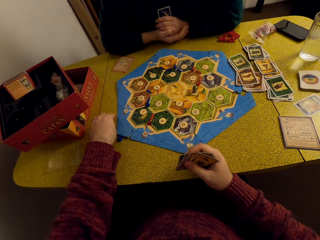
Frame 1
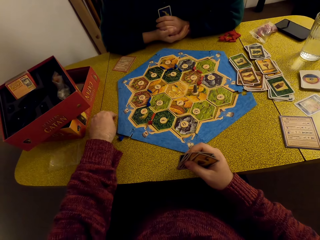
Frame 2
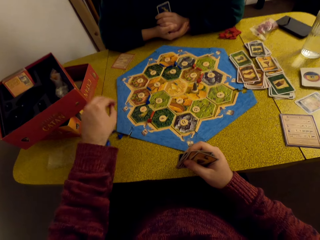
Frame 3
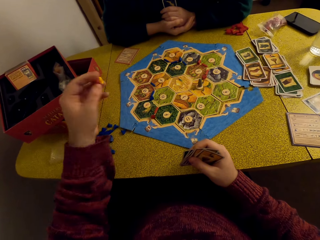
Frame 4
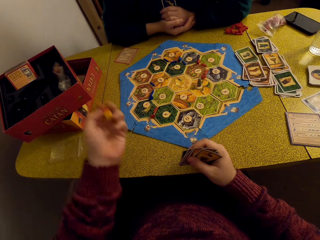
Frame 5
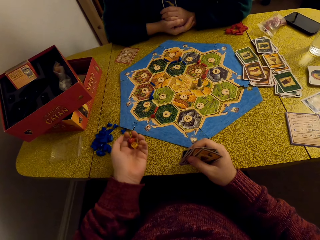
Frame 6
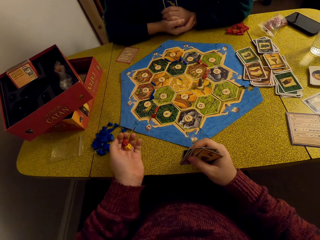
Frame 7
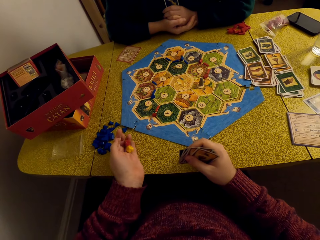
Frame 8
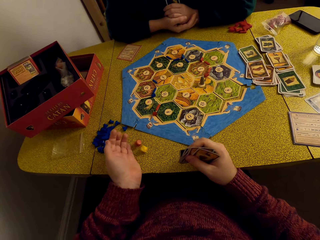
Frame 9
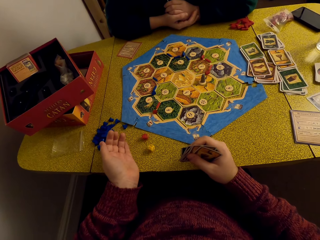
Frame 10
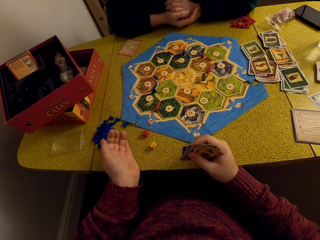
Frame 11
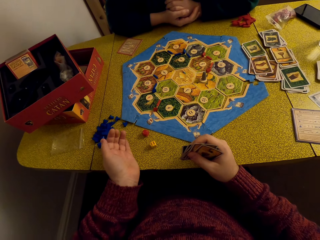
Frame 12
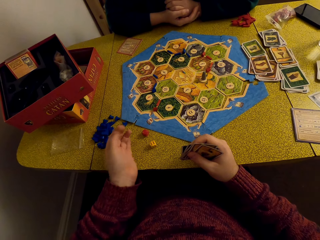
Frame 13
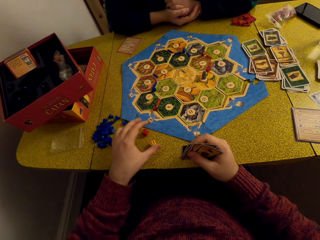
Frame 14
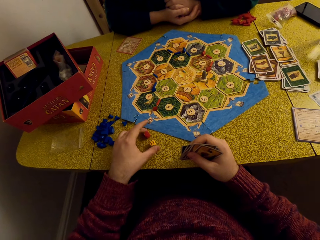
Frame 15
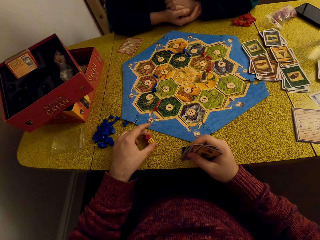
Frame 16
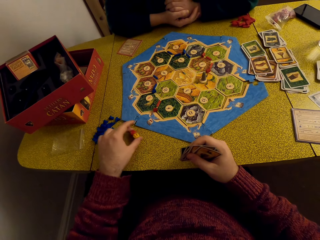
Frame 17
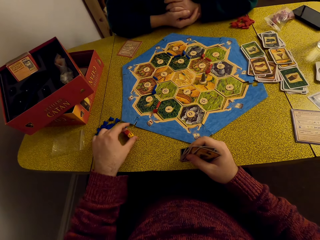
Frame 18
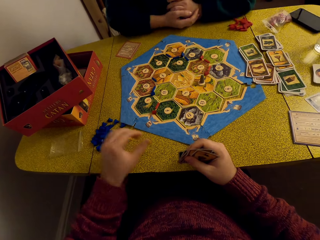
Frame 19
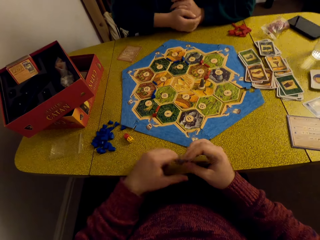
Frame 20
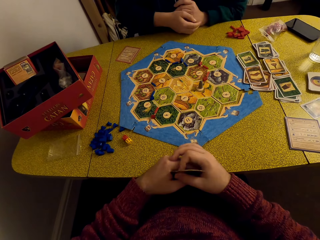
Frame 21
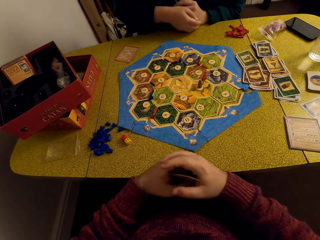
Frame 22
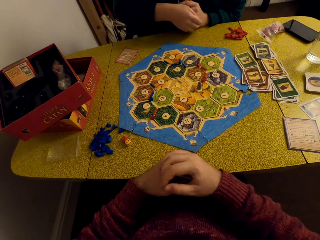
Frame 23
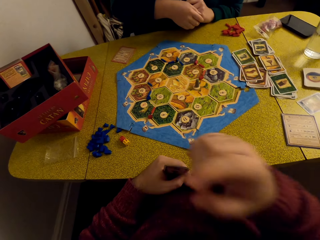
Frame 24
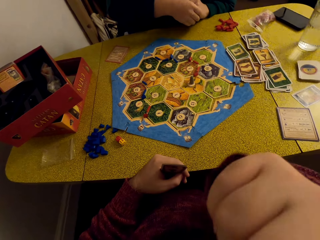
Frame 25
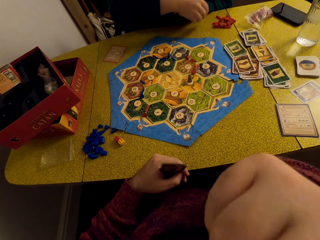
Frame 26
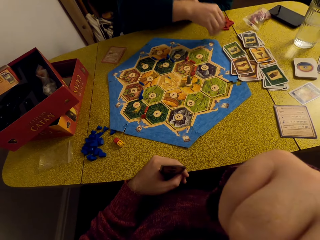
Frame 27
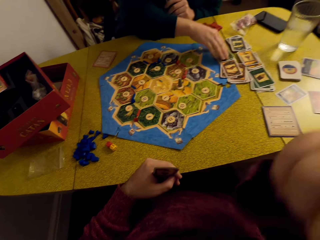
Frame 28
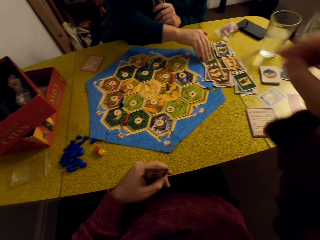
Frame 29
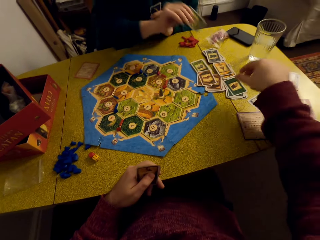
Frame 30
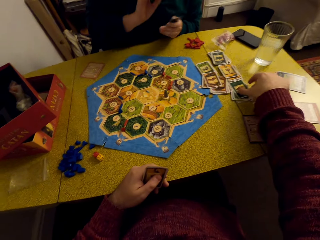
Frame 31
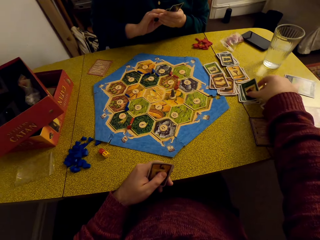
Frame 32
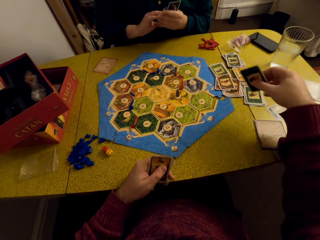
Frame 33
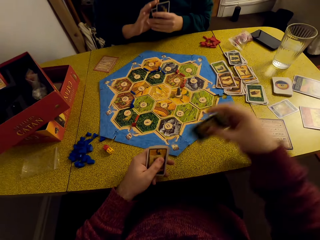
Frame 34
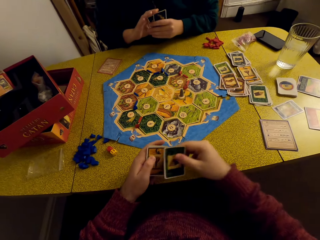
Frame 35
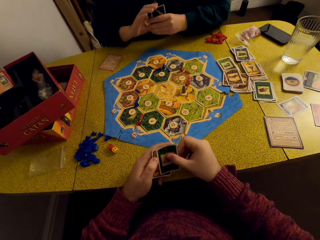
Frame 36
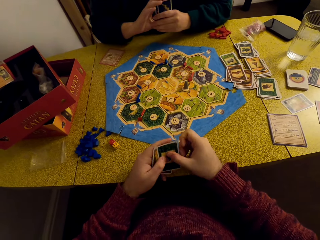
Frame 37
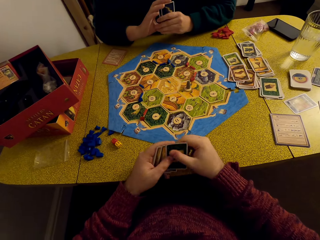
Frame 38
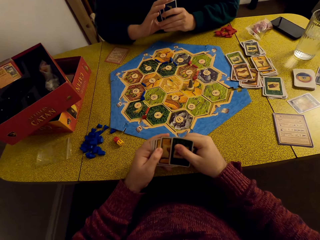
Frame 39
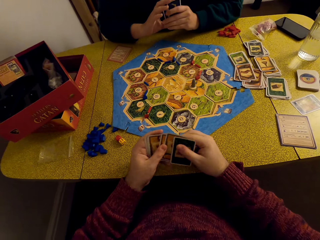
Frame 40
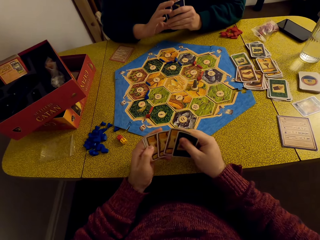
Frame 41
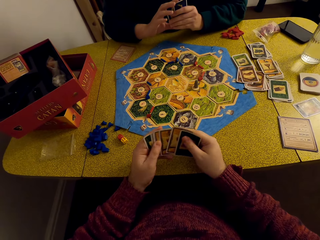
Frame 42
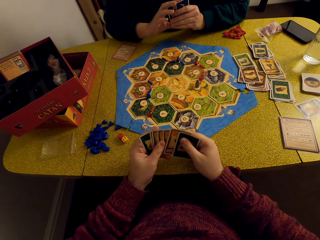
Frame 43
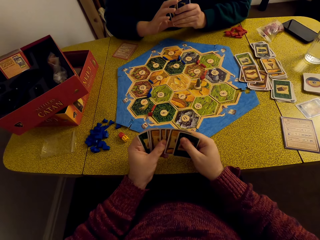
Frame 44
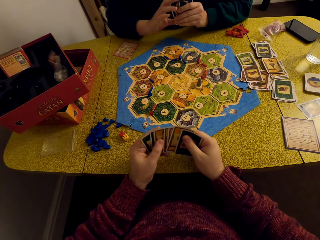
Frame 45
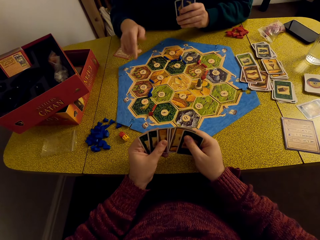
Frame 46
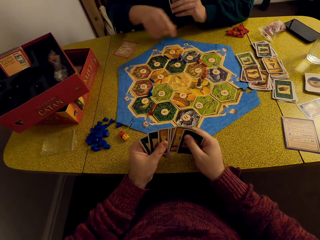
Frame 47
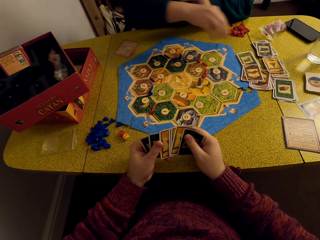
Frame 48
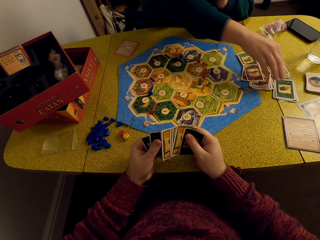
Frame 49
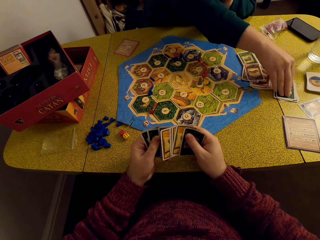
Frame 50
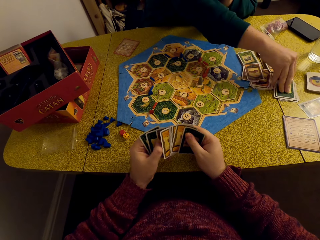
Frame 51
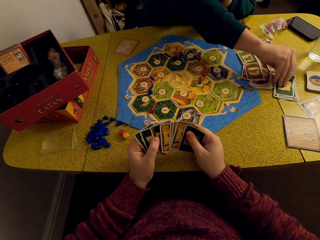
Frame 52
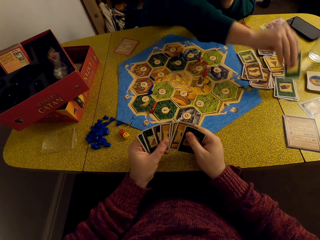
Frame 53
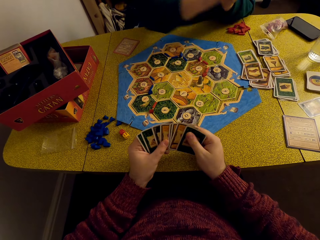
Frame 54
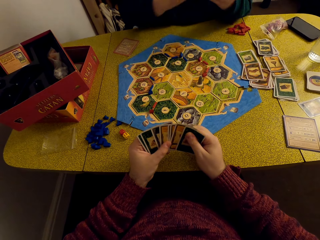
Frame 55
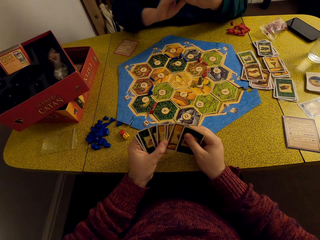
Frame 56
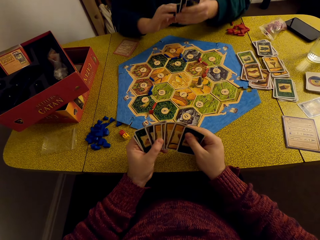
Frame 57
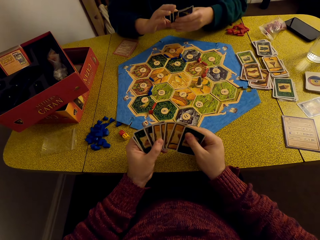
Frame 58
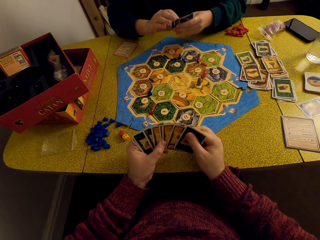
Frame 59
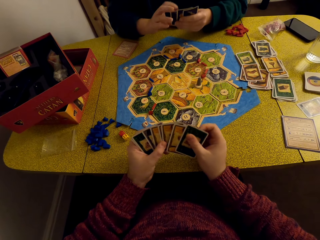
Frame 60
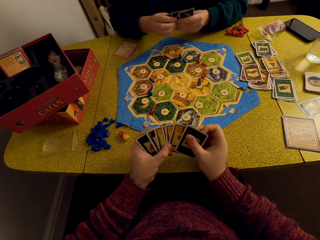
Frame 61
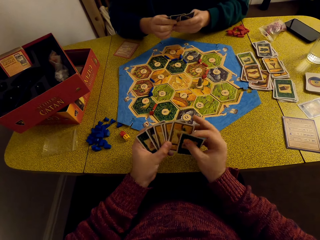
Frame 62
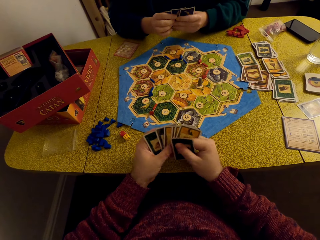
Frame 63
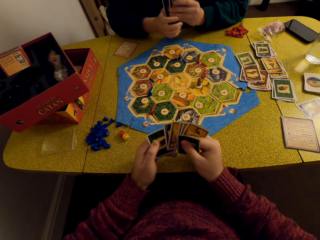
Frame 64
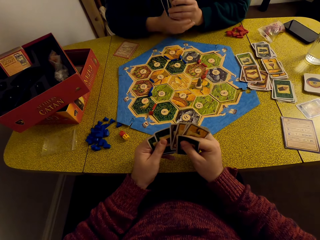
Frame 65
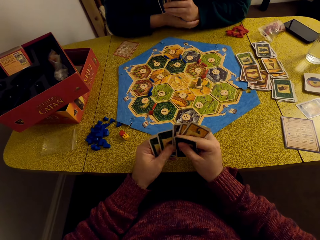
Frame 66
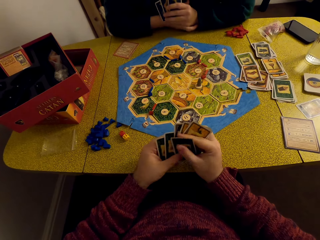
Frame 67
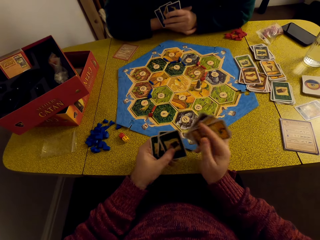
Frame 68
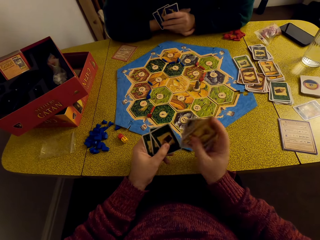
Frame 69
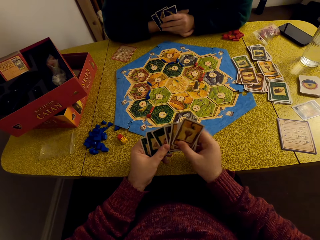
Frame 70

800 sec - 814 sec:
The camera wearer picks up the dice. He drops the dice on the table. He moves the dice towards the game pieces. He places the cards in his left hand. A woman talks to the camera wearer. The woman picks a card. The camera wearer picks up a card. He places the card in his deck. He inspects the cards. The woman talks to the camera wearer. The woman picks a card. The camera wearer talks to the woman. He inspects the cards.

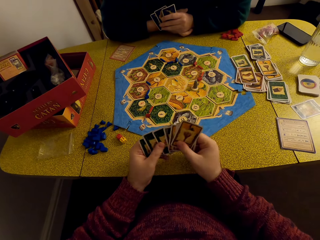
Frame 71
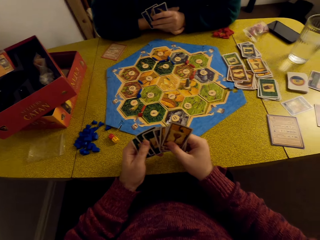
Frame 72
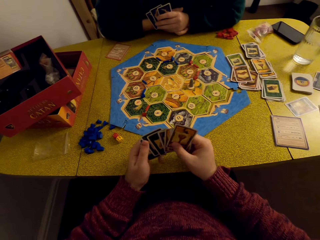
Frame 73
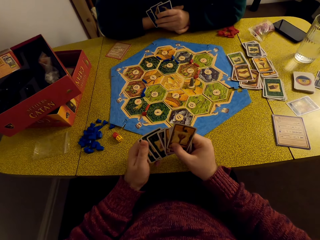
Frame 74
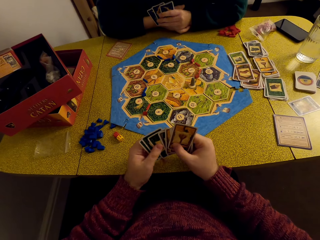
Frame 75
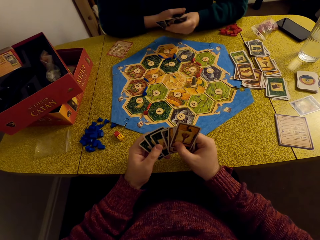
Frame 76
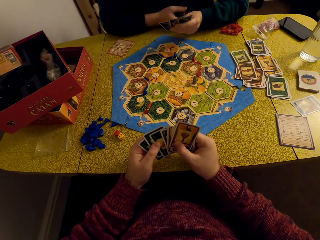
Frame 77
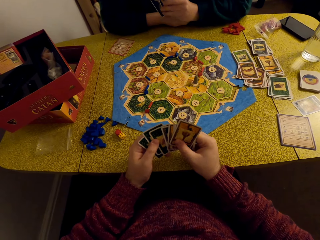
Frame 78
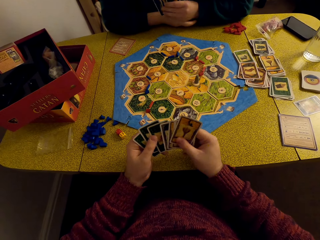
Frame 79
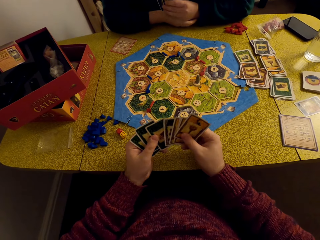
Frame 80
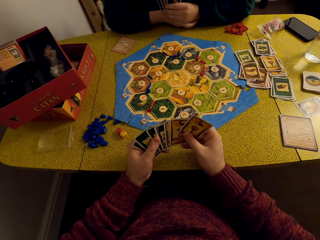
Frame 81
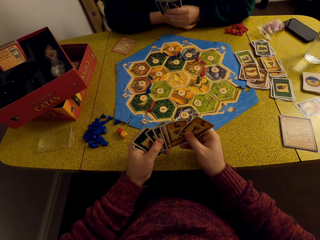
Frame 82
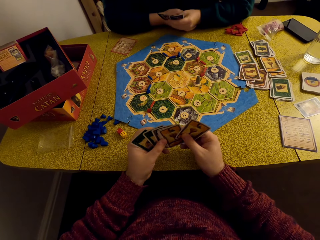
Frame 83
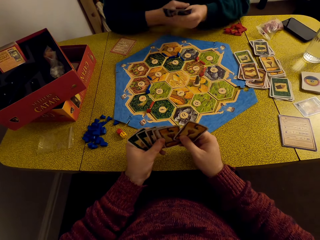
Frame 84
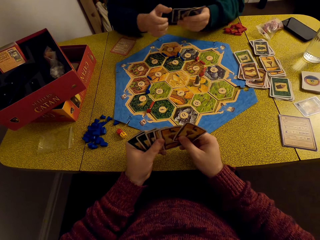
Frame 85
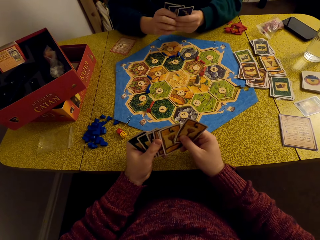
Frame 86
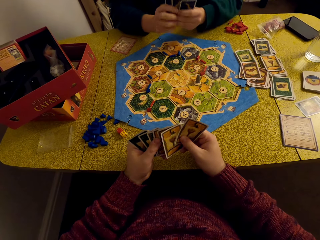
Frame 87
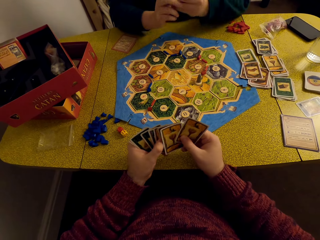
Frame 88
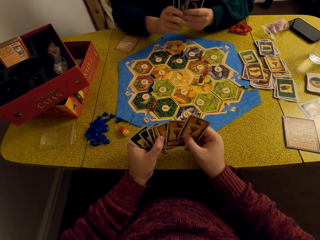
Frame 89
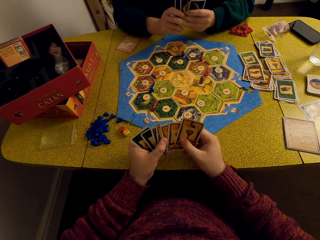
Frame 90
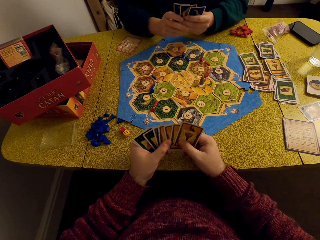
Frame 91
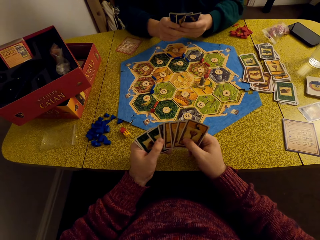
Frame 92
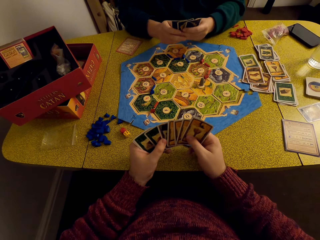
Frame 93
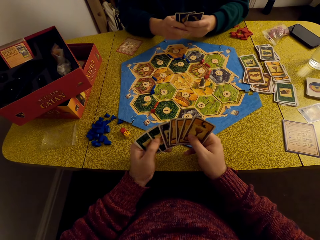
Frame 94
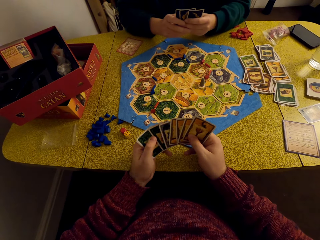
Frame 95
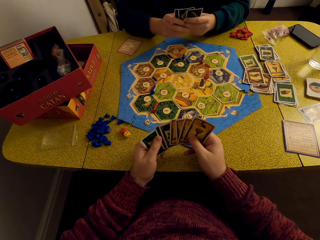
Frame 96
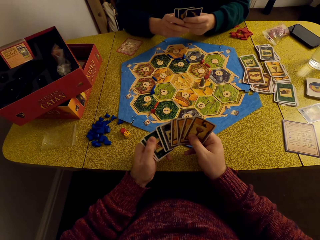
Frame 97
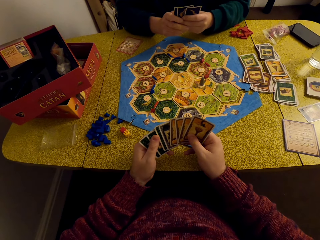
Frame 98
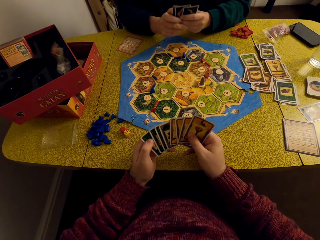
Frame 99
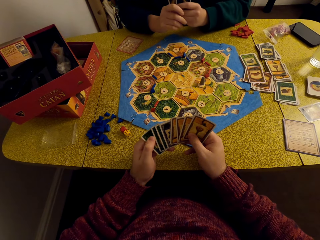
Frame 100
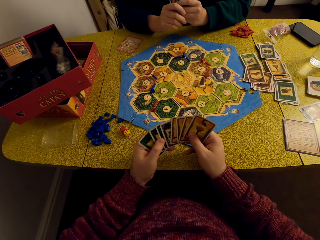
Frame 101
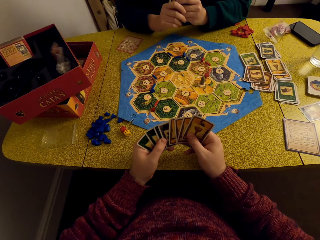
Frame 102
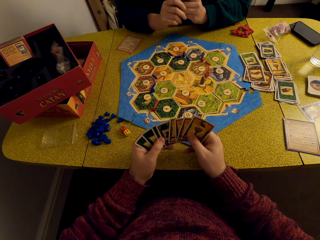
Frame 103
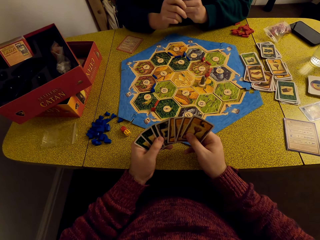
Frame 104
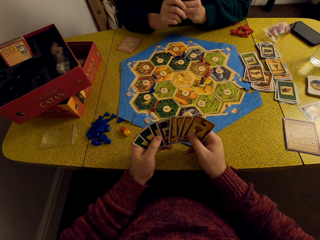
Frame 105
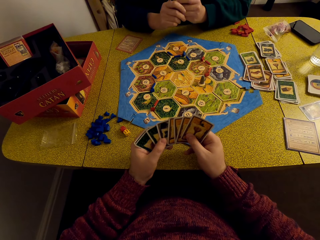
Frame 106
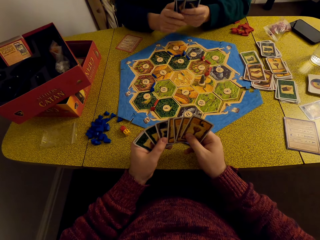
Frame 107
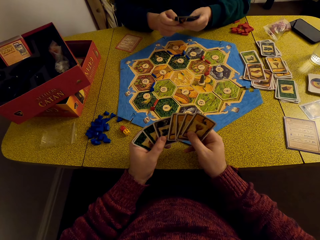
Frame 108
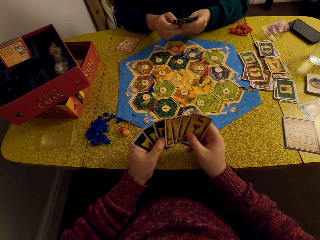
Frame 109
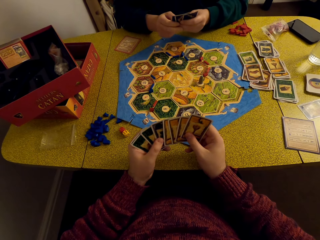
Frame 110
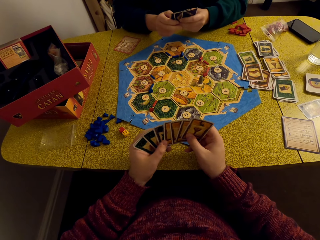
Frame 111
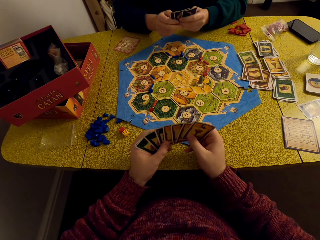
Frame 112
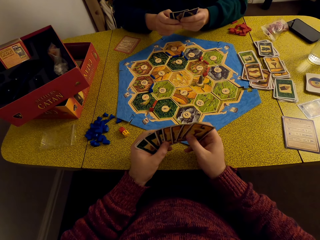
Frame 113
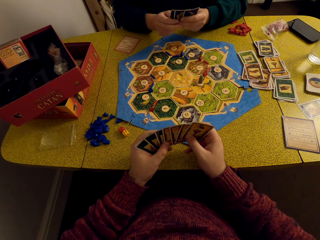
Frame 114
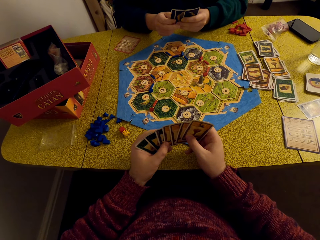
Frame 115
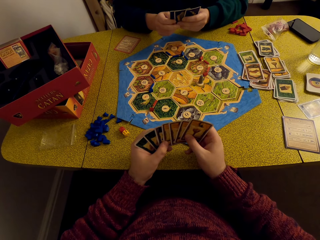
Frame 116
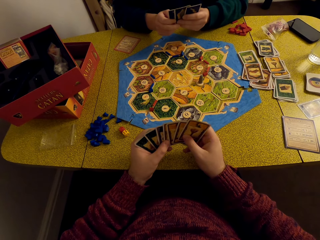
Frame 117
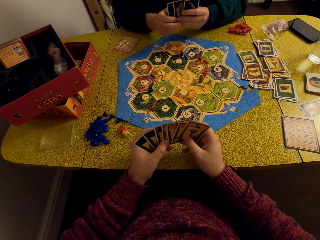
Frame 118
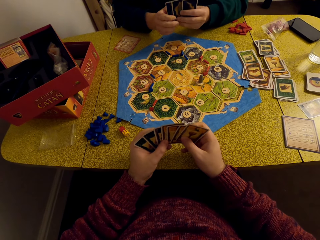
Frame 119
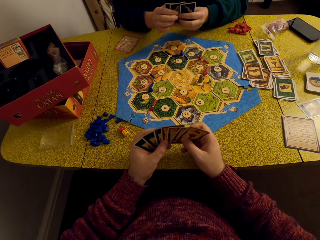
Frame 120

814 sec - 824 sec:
The camera wearer talks to a woman. They inspect the cards. They talk to the woman.
